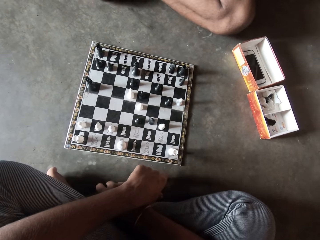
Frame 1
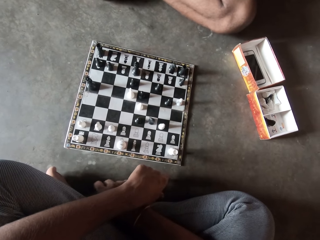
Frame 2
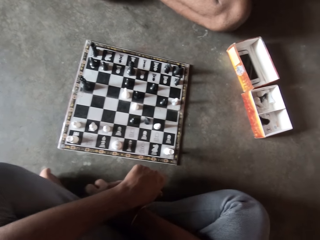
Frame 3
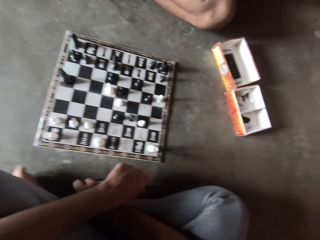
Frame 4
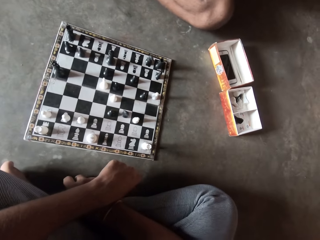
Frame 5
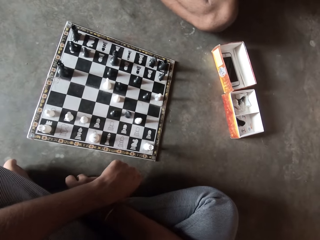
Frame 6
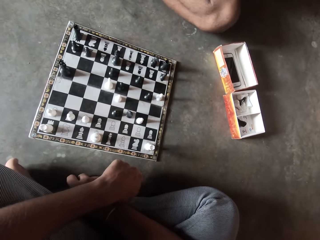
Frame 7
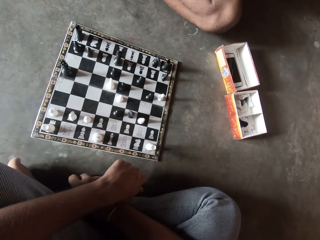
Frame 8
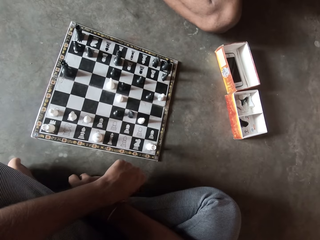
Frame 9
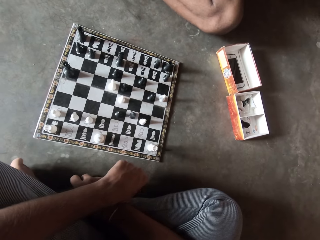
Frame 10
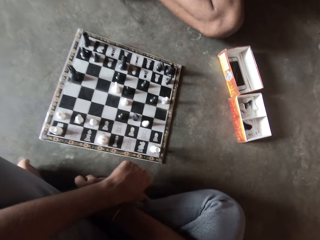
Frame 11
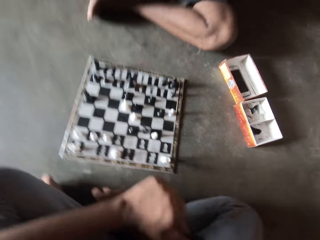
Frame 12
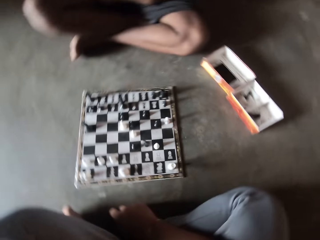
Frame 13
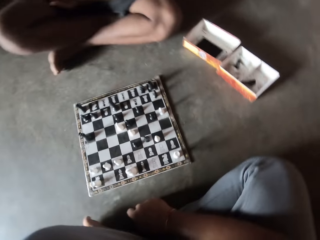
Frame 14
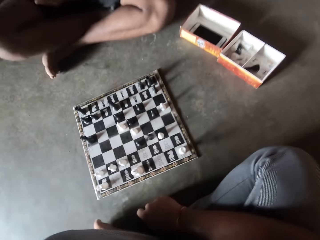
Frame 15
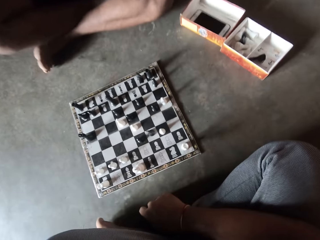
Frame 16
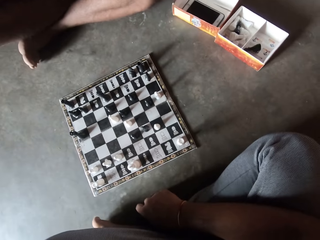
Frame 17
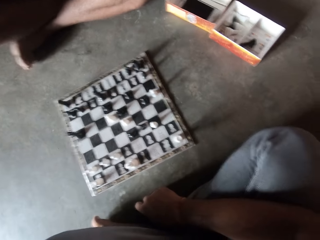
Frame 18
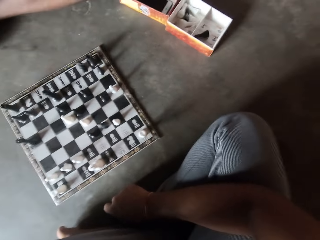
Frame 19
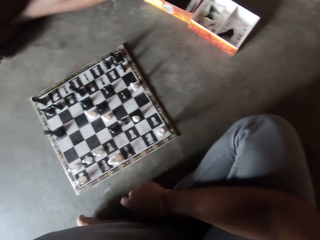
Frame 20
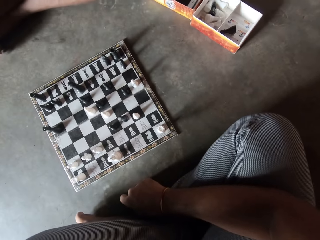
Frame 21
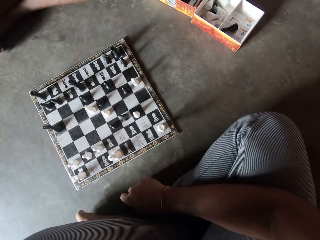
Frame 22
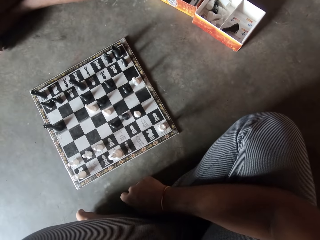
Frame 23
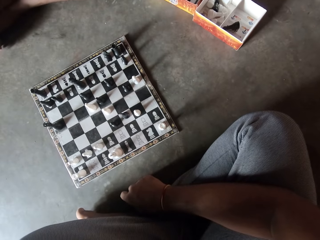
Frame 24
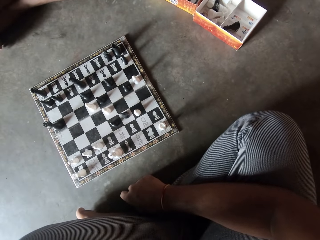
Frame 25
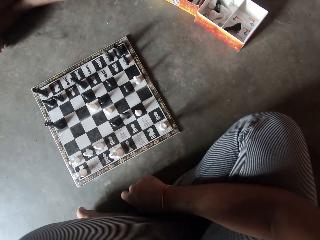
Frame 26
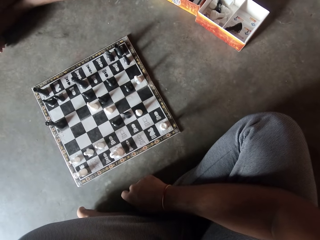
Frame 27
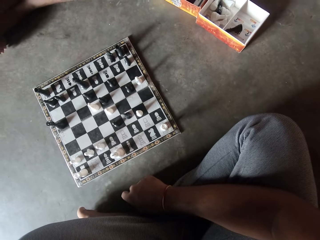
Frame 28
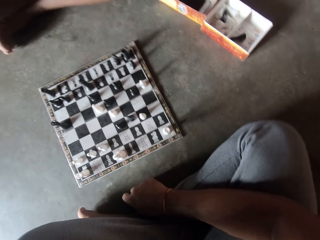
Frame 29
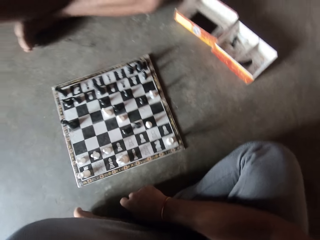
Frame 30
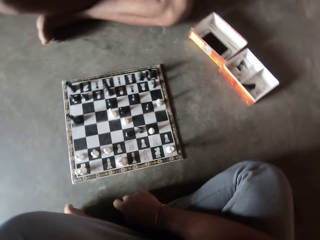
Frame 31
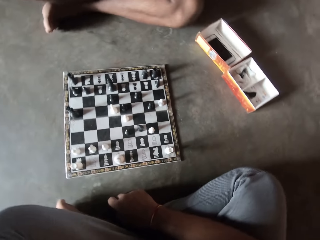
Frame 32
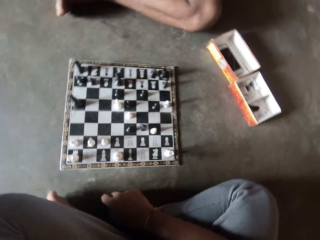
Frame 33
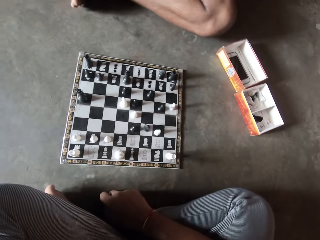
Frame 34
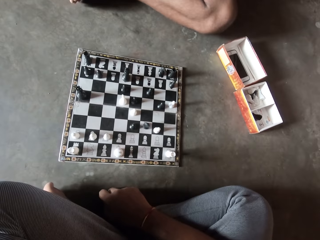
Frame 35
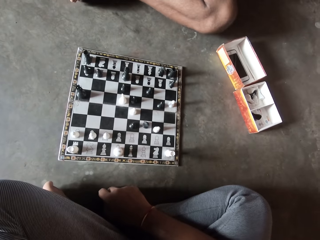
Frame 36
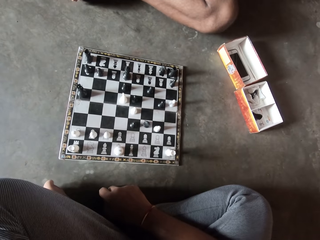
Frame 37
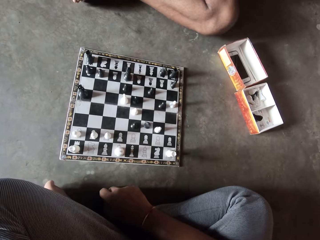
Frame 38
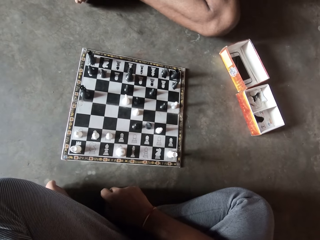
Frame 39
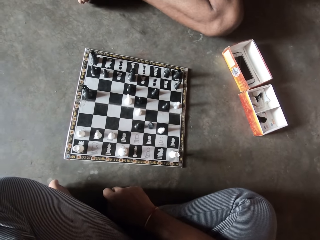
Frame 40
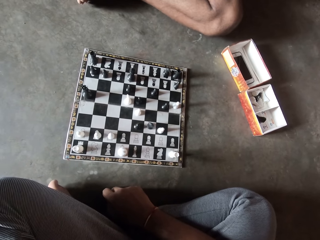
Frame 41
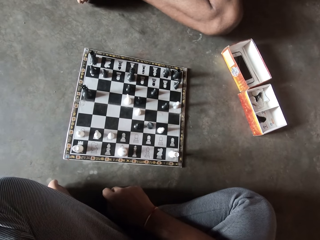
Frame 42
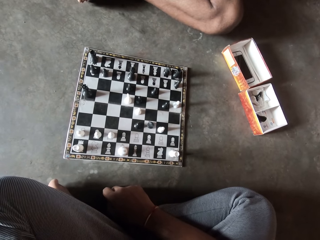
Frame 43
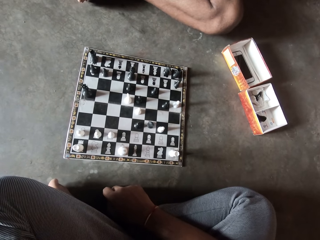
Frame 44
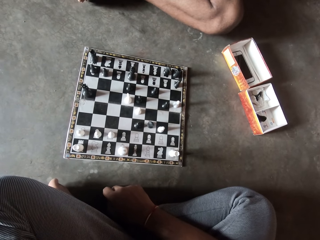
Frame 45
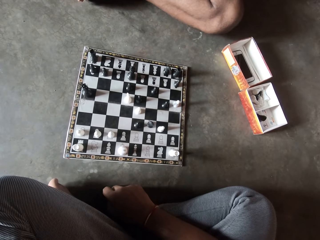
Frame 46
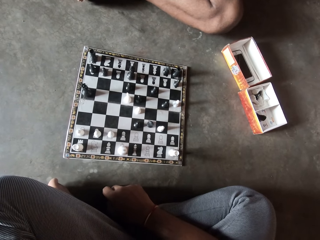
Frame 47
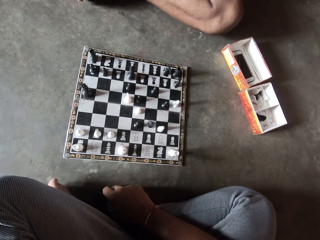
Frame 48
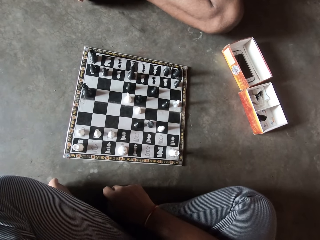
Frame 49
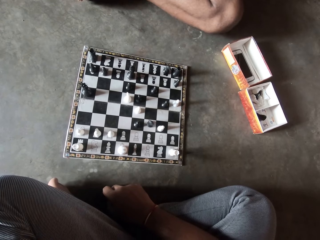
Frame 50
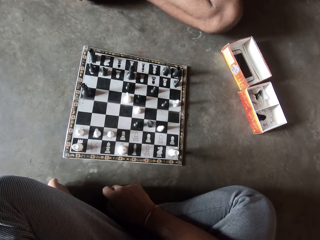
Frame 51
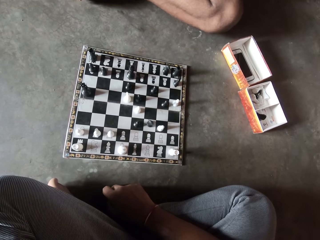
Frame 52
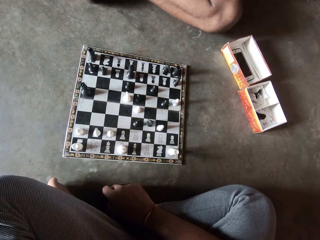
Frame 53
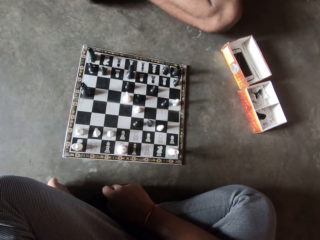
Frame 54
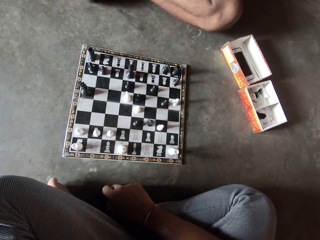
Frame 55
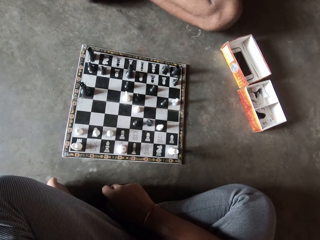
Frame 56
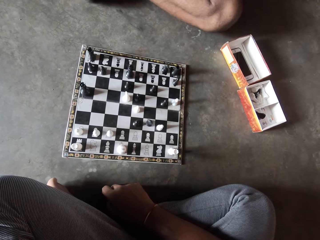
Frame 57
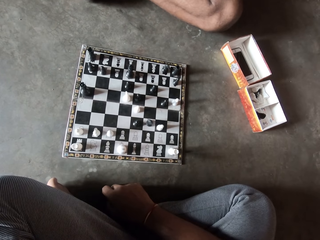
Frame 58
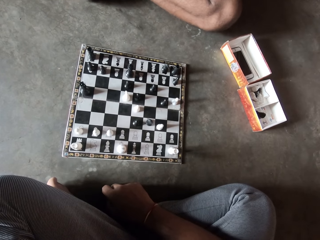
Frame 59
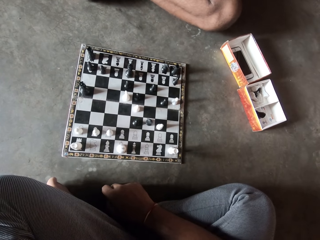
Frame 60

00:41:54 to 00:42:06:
The camera wearer looks at the chess game. They lift up the hand. They look at the chess board.

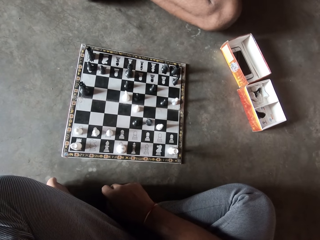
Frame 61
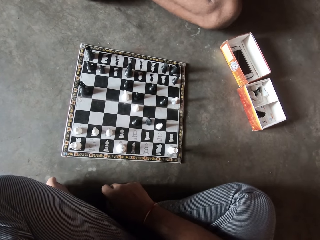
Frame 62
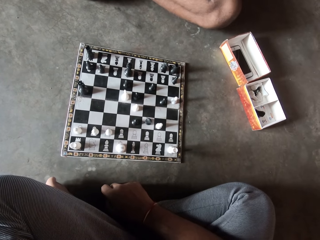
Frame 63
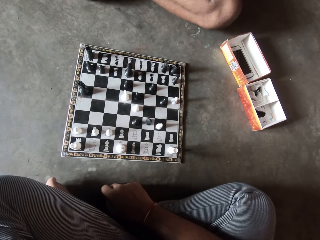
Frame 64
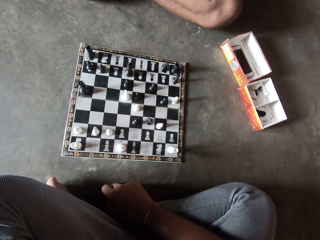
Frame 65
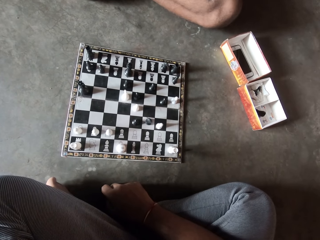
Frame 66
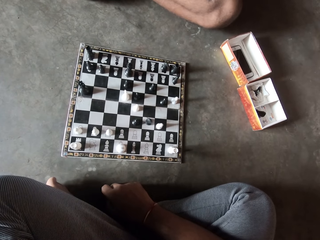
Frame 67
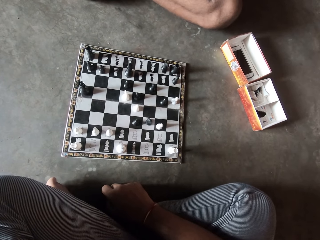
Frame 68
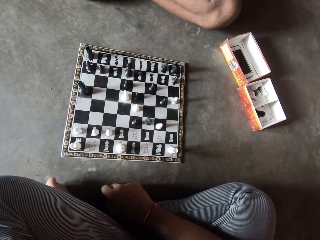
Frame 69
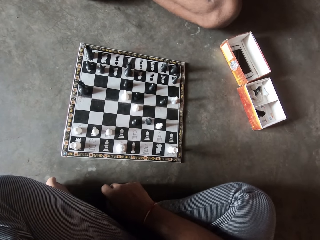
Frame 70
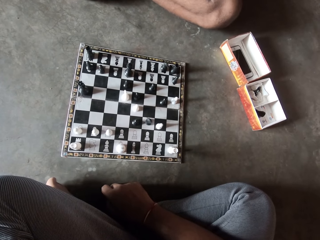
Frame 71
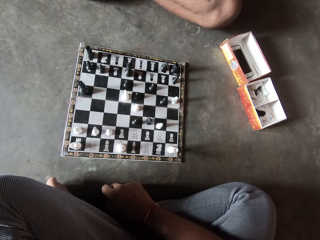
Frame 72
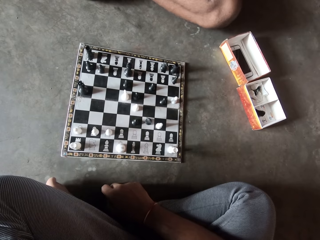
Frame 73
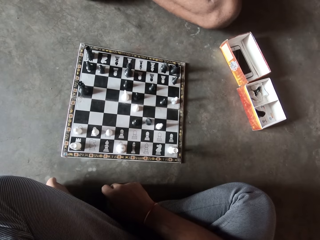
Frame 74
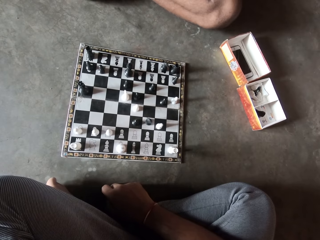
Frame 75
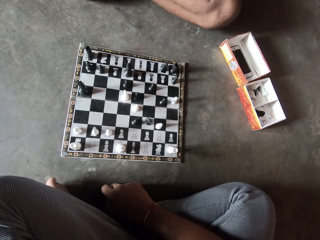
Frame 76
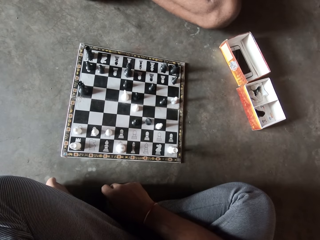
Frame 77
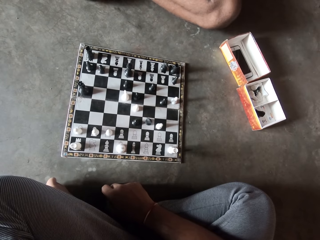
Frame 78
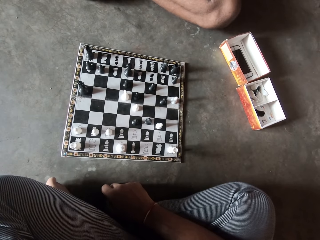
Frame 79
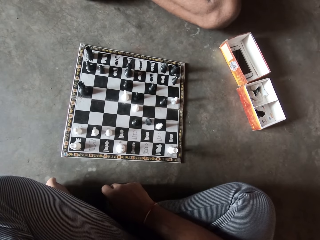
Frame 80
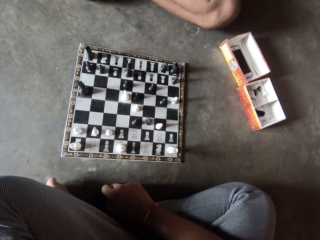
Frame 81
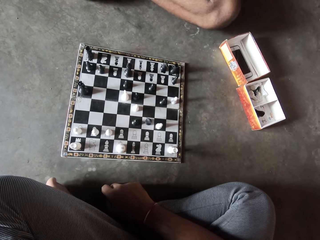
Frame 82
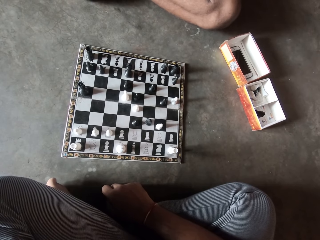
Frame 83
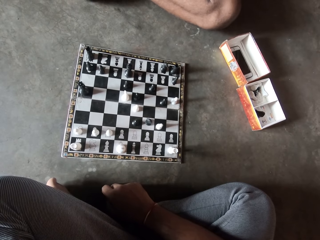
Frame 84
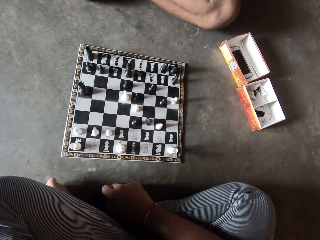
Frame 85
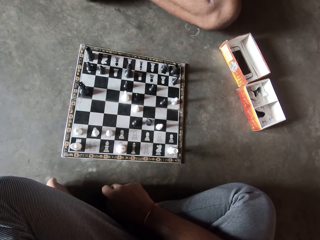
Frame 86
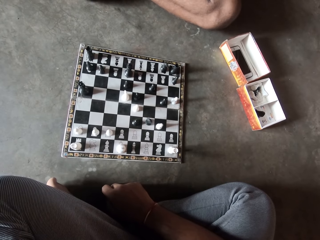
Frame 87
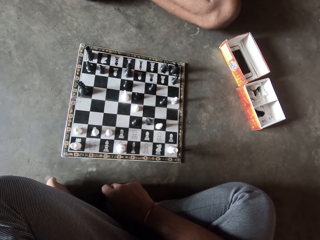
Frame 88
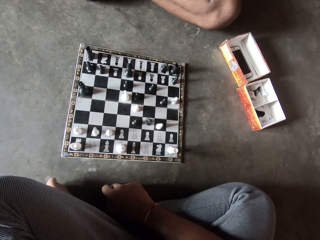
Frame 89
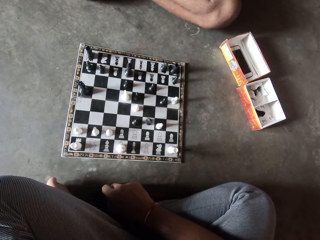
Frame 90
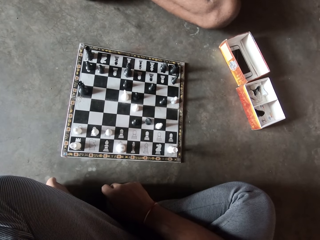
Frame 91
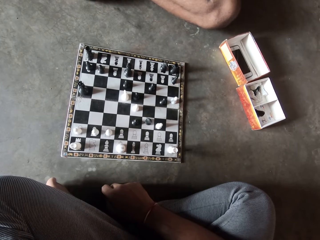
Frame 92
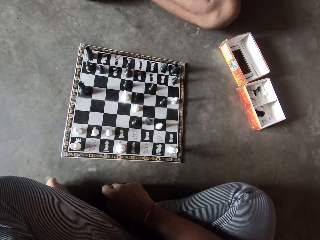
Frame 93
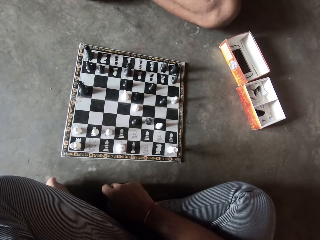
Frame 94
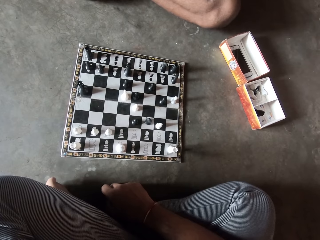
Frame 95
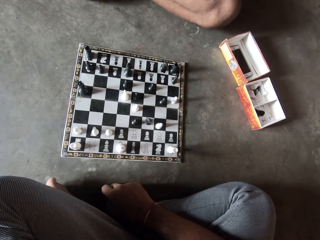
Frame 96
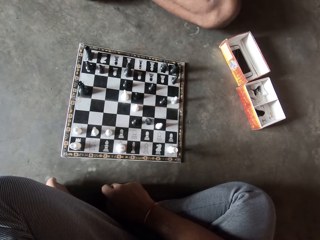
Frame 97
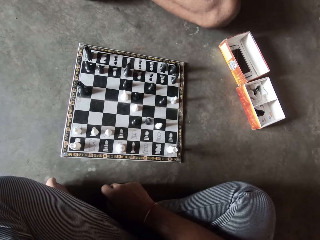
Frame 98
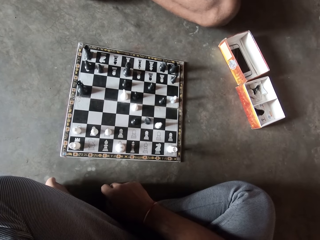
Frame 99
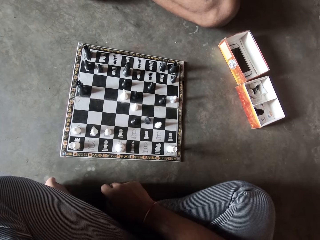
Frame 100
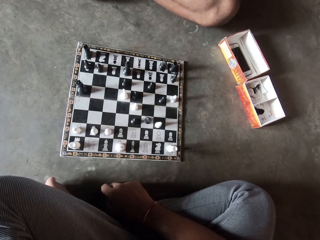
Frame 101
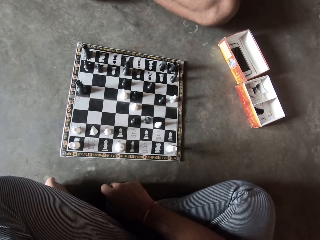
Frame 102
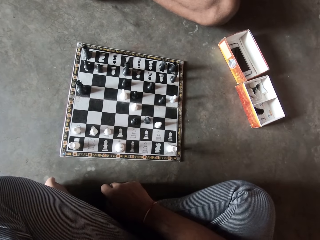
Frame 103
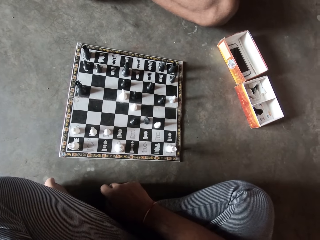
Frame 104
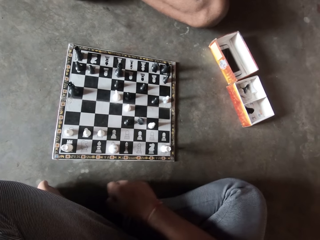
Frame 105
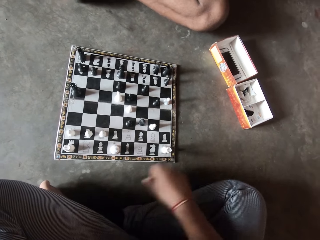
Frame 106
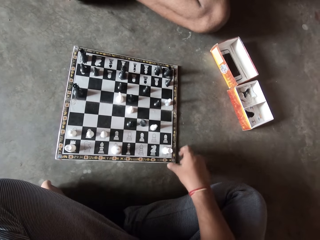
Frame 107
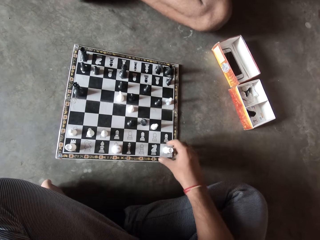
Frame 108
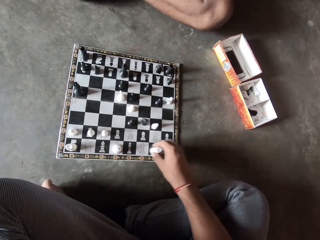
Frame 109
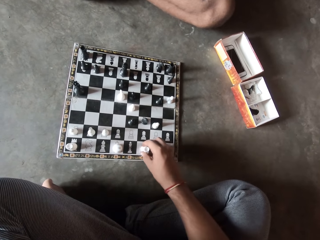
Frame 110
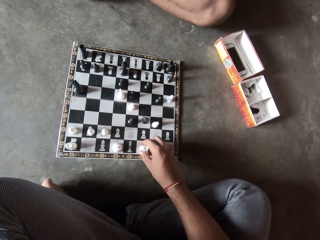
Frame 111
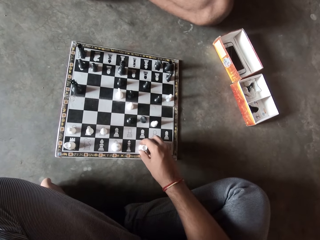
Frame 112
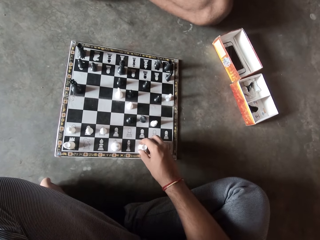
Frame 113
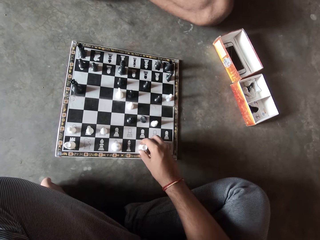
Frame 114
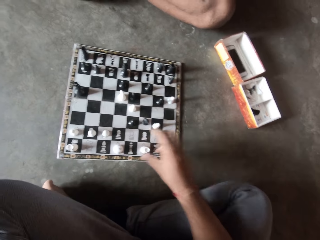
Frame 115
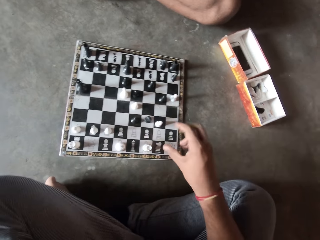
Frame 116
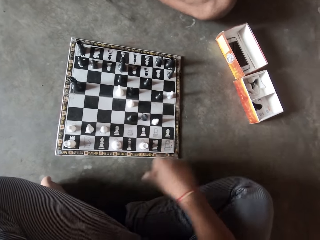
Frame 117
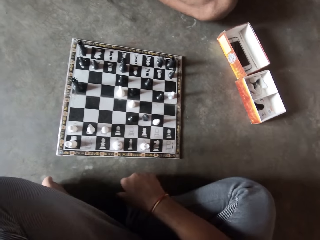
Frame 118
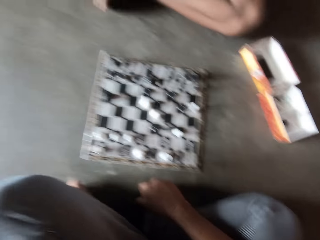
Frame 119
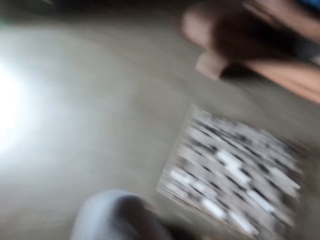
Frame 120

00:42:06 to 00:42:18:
The camera wearer plays the chess game and pushes the pawn.
